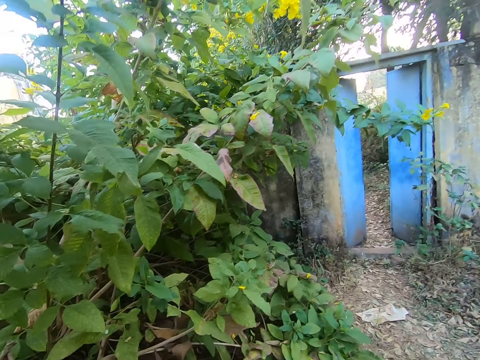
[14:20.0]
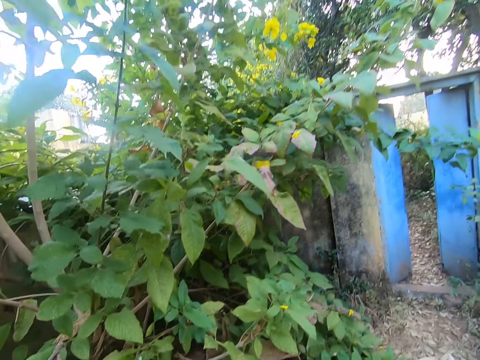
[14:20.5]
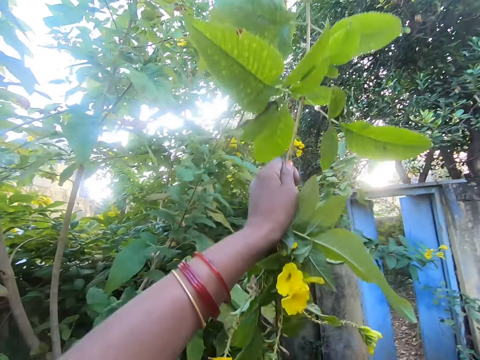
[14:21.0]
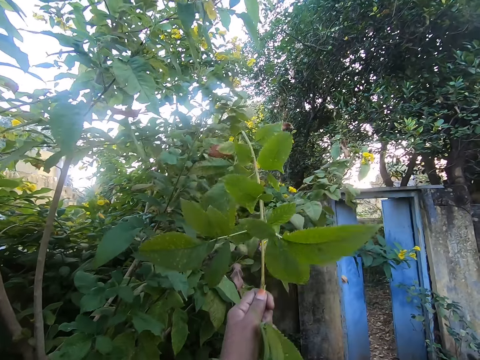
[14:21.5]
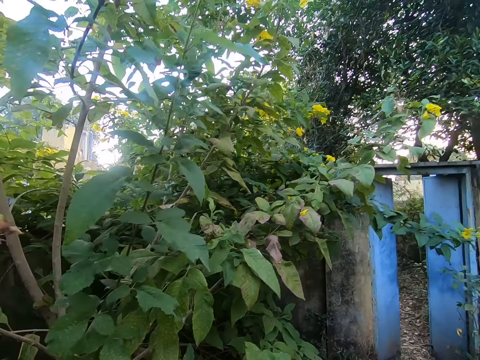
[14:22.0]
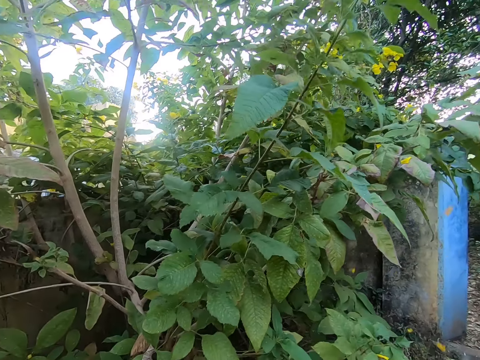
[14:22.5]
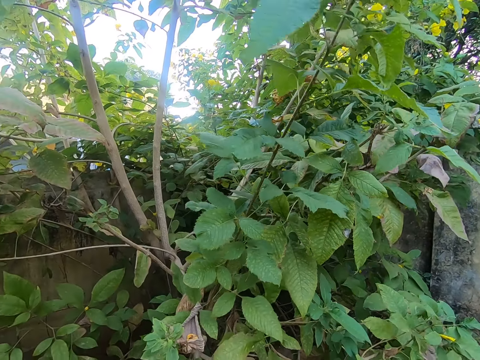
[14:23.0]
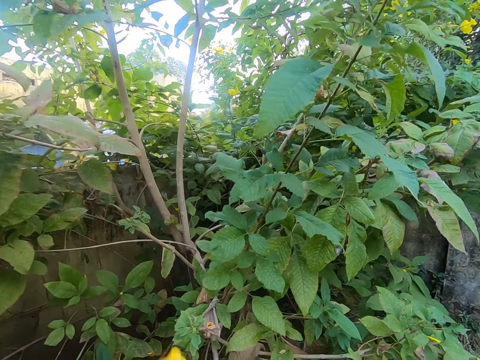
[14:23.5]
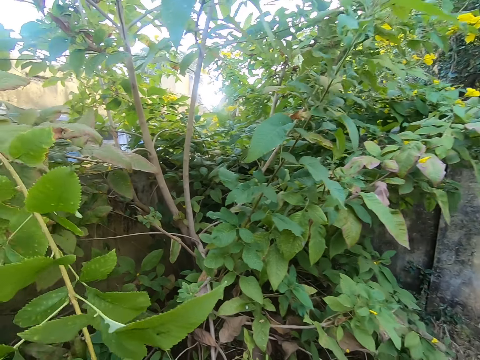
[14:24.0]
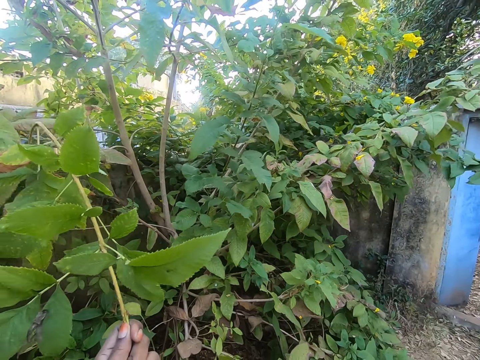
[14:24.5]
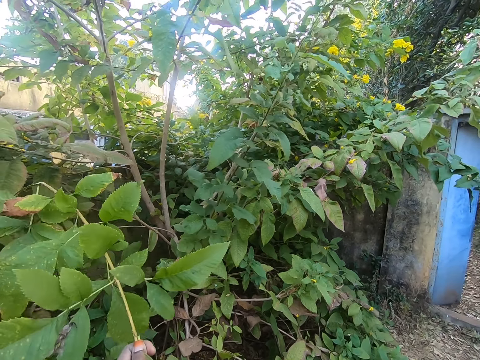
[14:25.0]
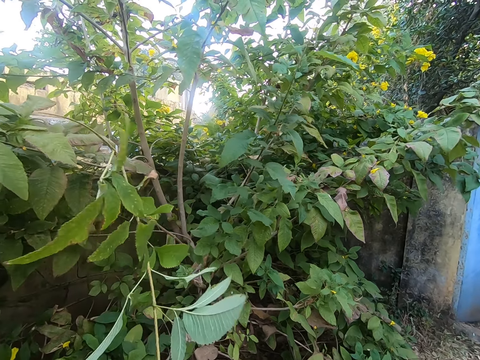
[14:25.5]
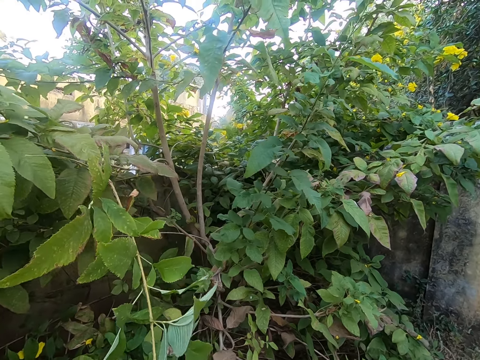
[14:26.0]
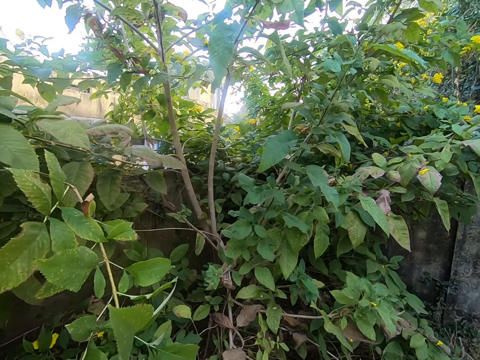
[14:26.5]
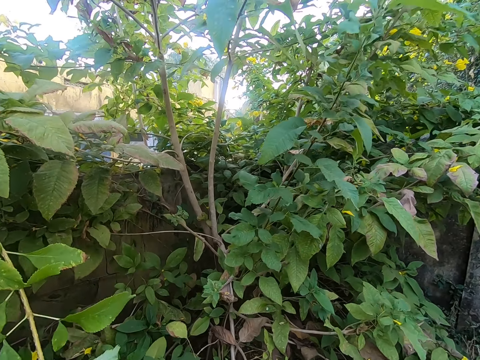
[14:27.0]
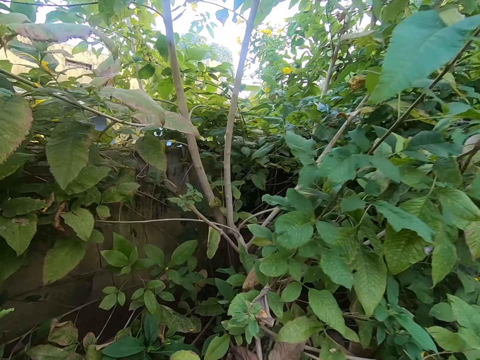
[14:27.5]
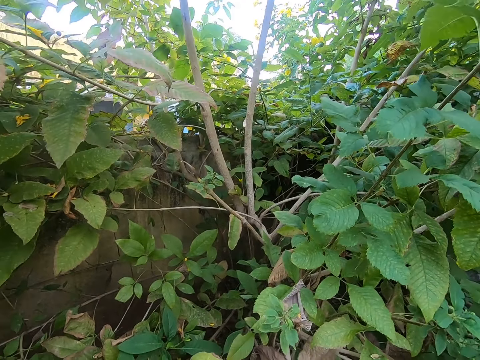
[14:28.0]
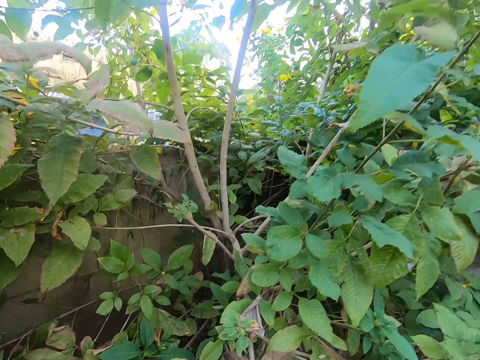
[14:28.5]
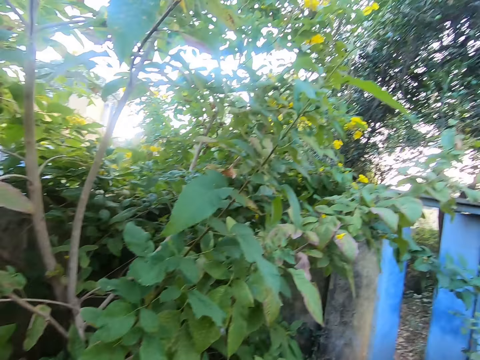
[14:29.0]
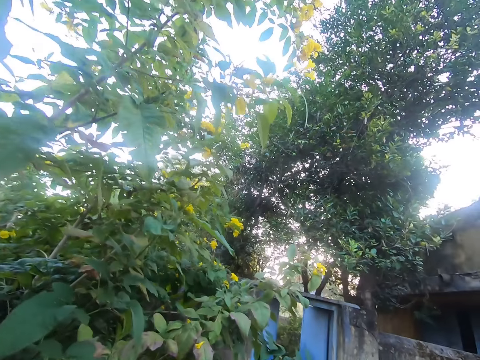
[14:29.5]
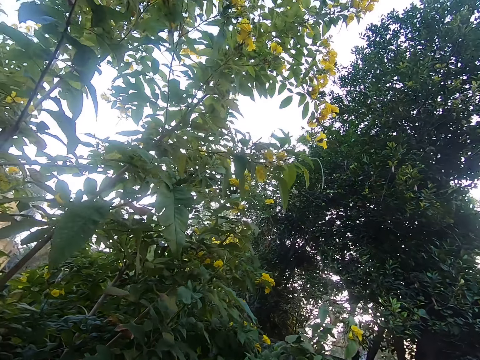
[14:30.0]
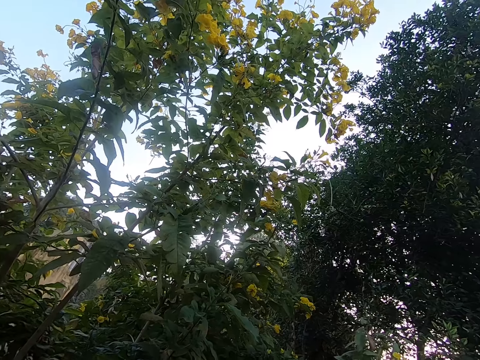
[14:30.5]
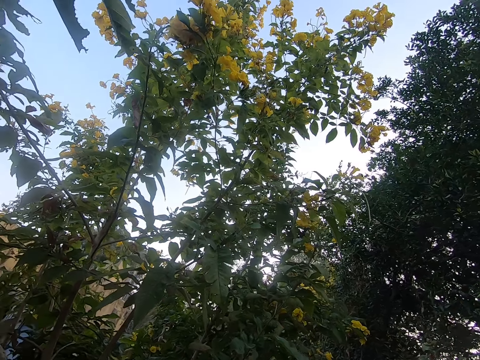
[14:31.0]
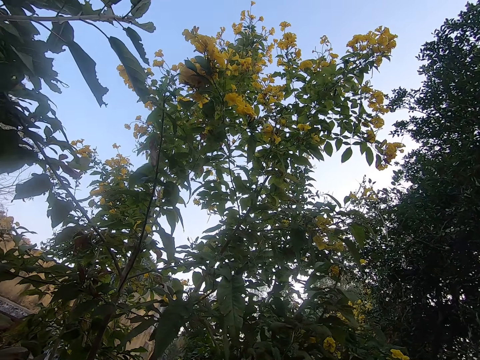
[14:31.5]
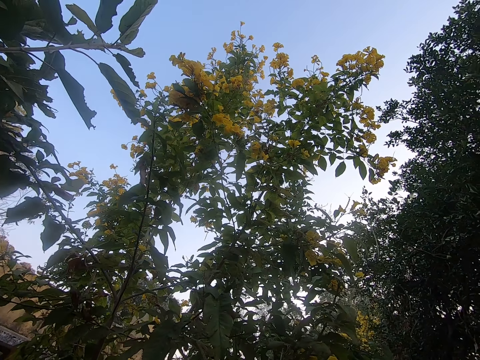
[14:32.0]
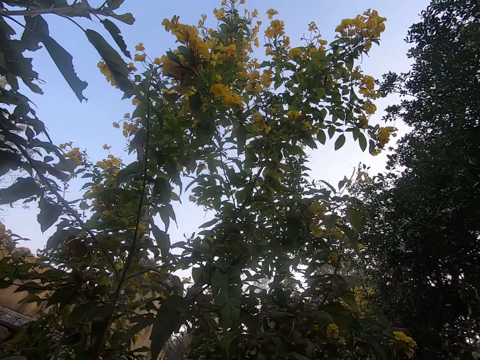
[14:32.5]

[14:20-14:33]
The camera wearer pulls a twig with his left hand. He walks in the garden.

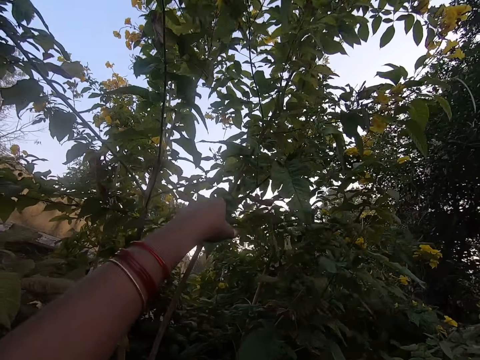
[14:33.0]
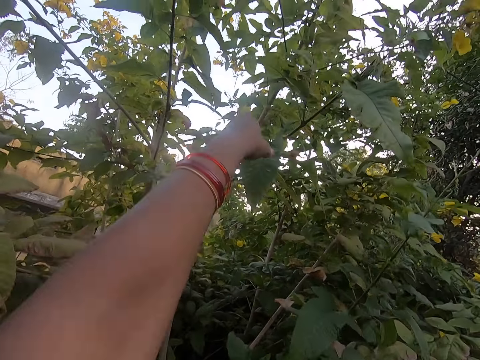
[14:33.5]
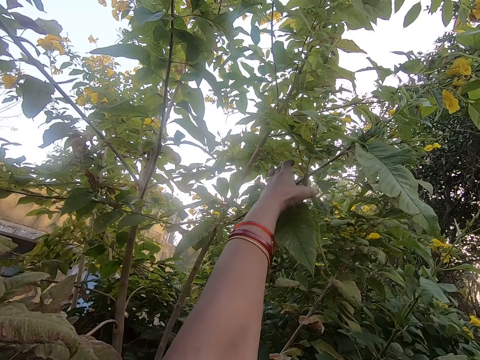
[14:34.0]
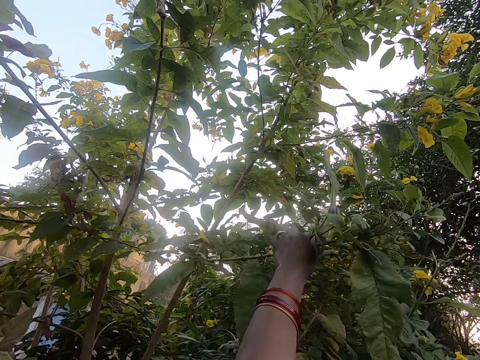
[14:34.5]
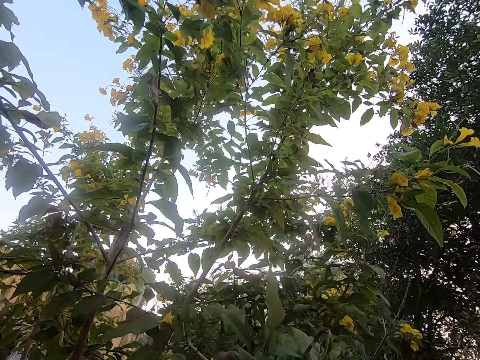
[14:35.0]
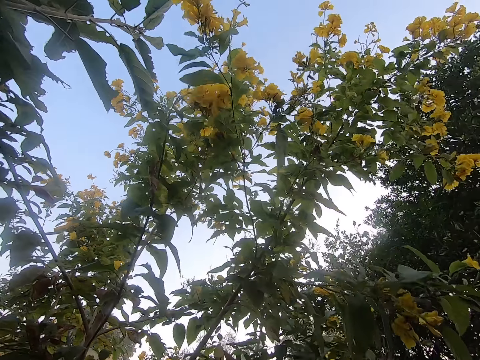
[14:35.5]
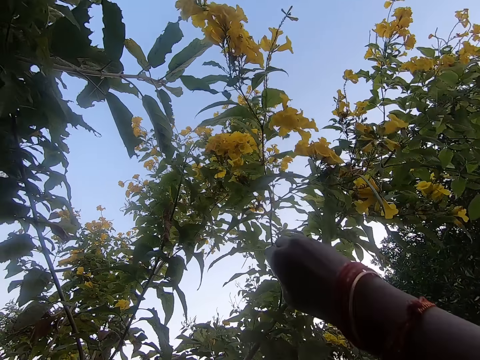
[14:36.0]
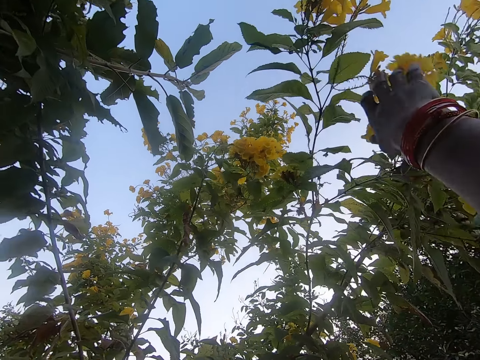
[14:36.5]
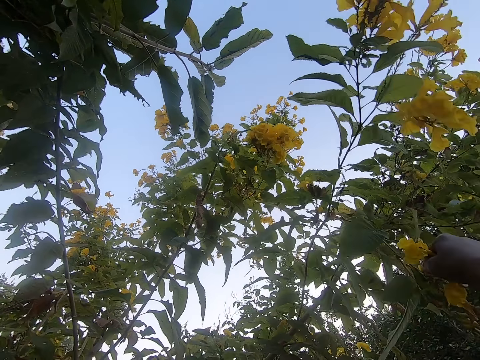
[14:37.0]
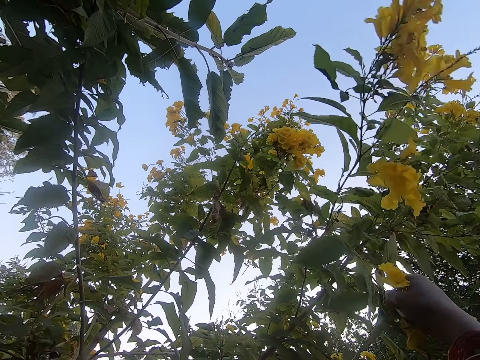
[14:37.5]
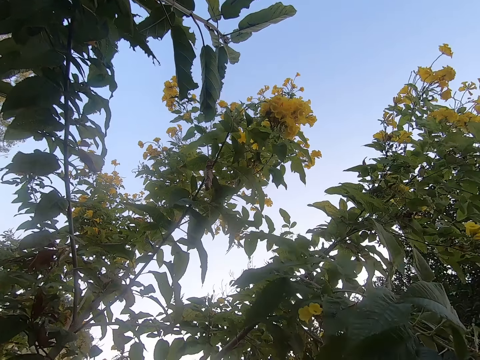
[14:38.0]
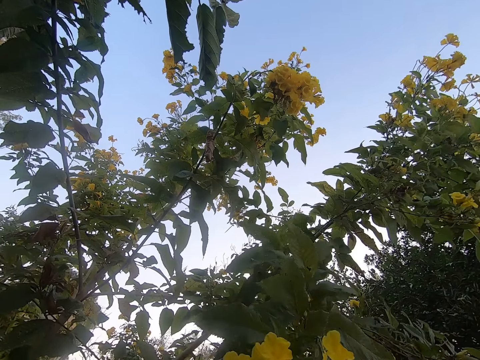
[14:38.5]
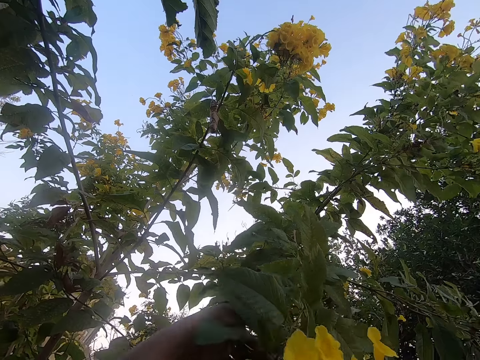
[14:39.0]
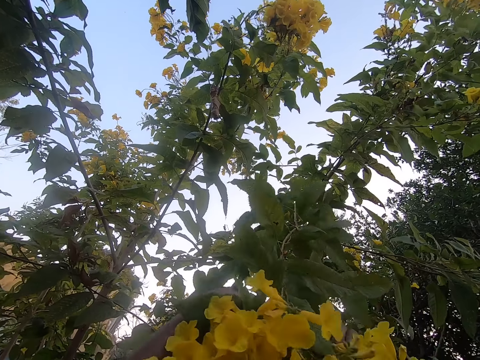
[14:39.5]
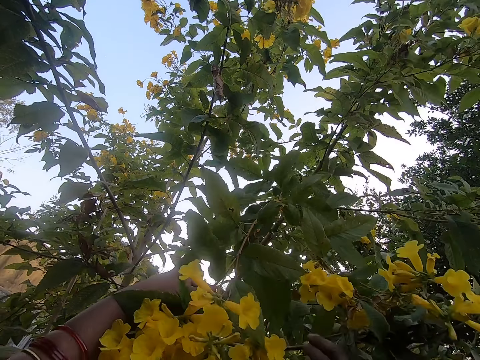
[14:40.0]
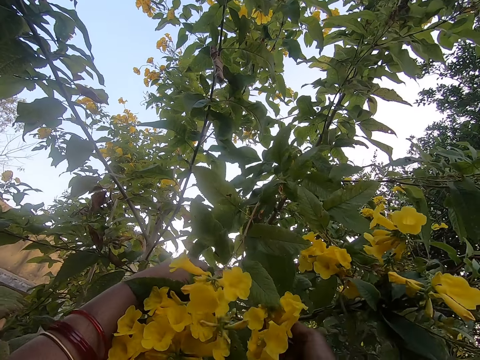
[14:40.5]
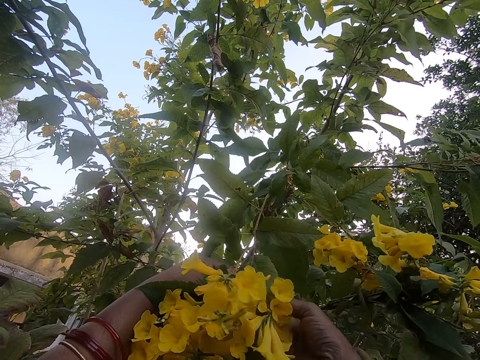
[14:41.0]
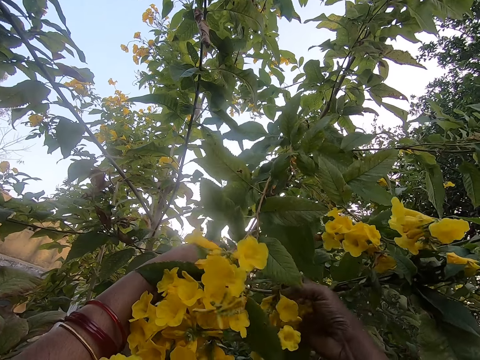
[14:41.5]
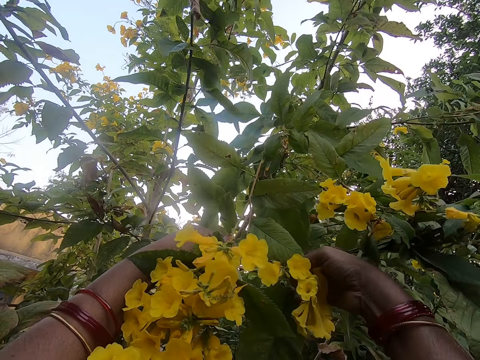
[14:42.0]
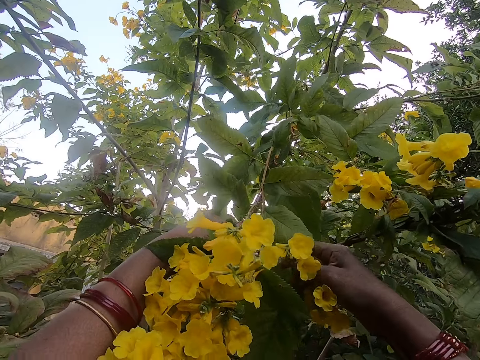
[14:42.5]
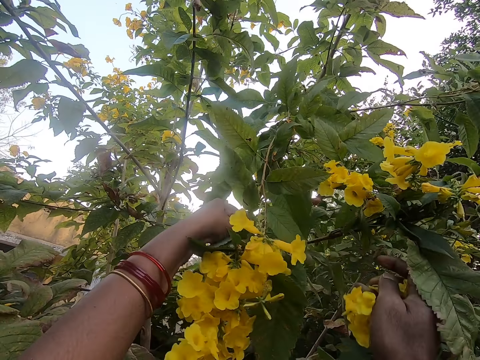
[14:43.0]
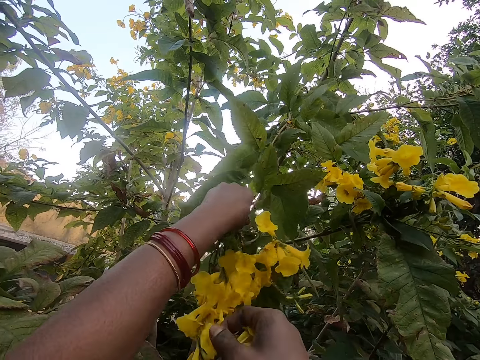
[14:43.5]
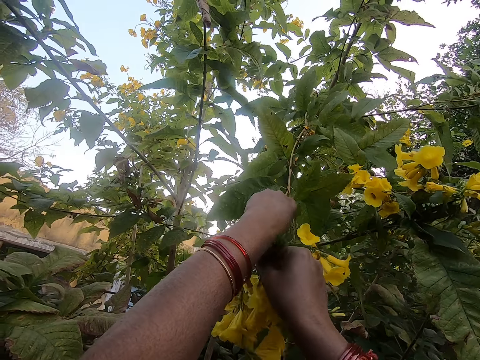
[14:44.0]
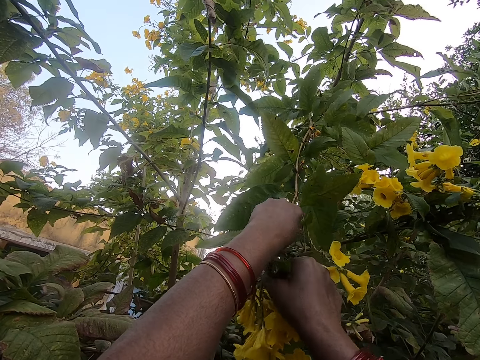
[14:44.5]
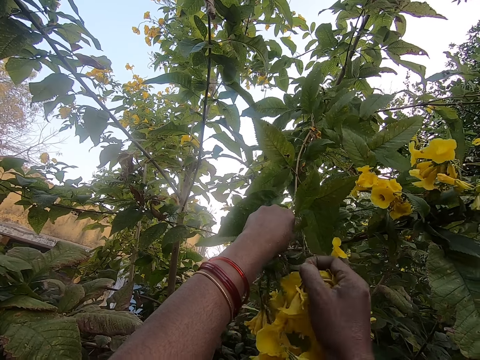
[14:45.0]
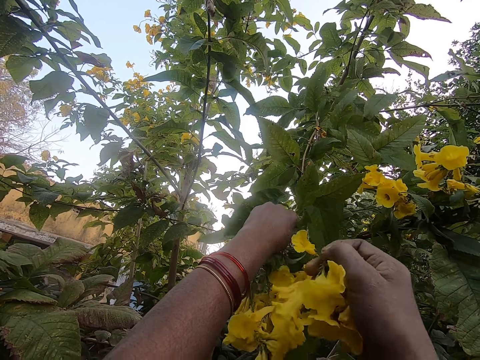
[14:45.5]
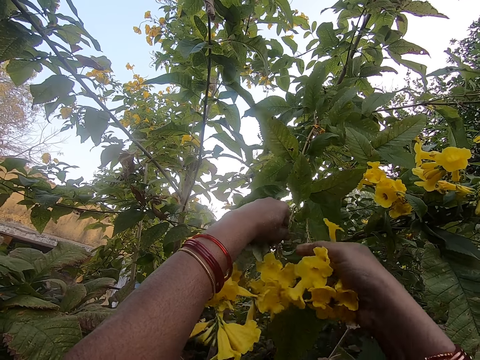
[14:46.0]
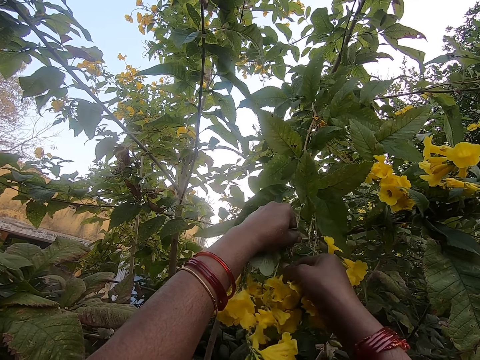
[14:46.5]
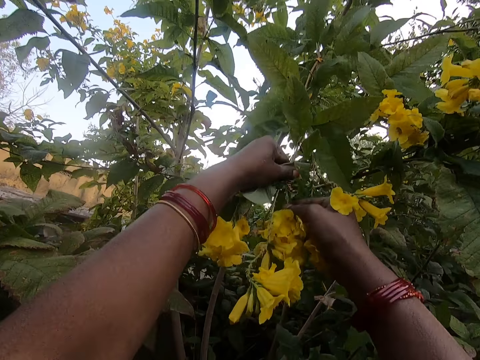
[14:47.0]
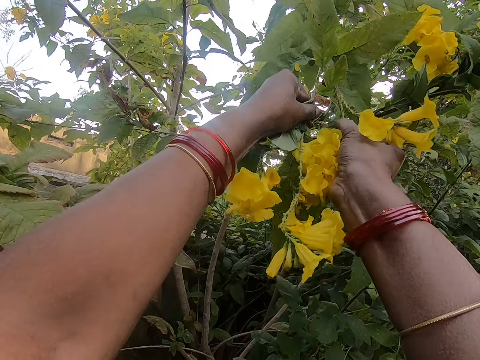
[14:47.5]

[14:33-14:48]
The camera wearer pulls a twig with his left hand. He pulls the twig with his right hand. He plucks a flower with his right hand. He holds the twig with both hands. He plucks a flower with his right hand. He plucks a flower with his right hand again.
